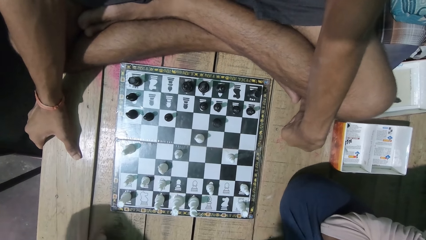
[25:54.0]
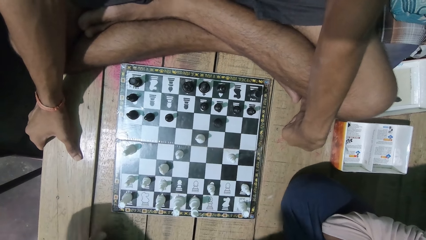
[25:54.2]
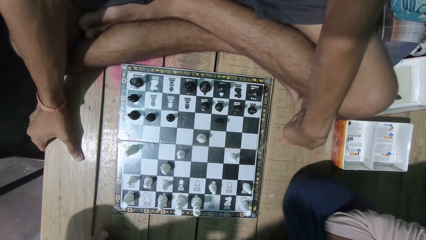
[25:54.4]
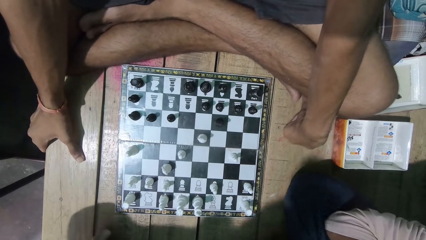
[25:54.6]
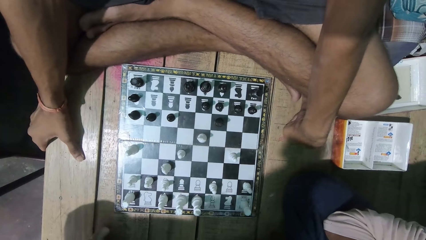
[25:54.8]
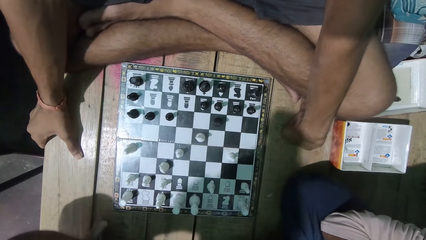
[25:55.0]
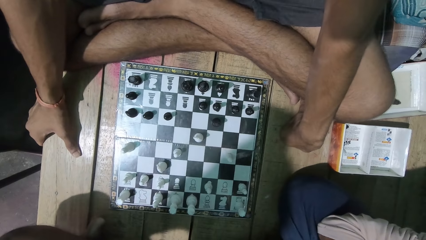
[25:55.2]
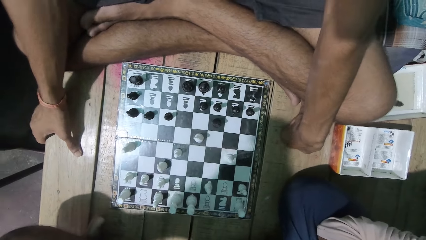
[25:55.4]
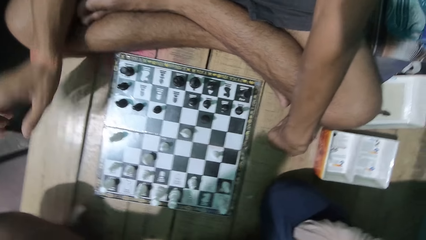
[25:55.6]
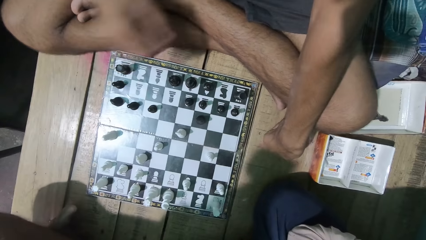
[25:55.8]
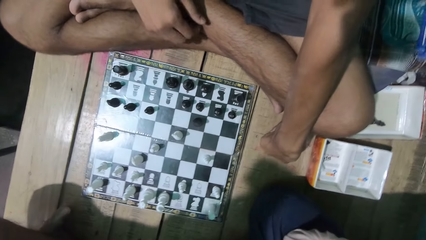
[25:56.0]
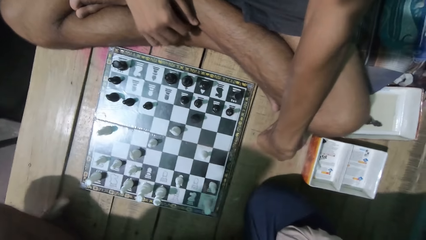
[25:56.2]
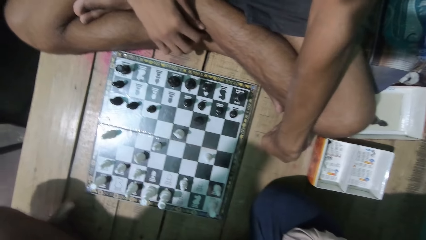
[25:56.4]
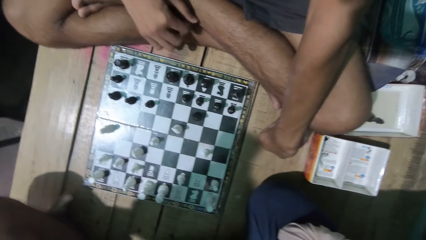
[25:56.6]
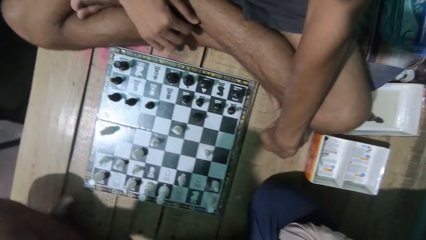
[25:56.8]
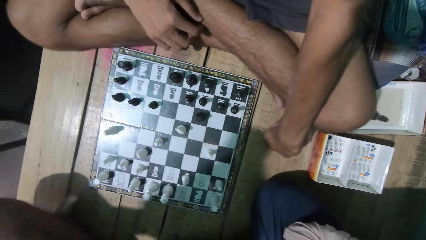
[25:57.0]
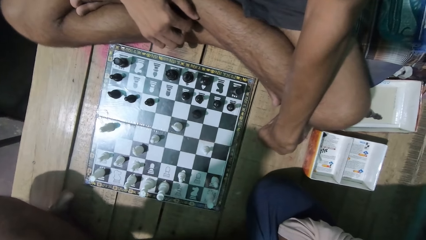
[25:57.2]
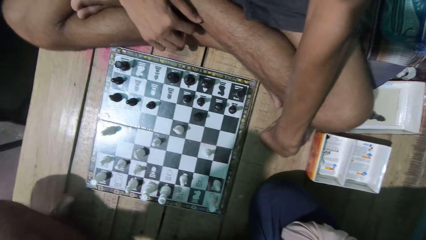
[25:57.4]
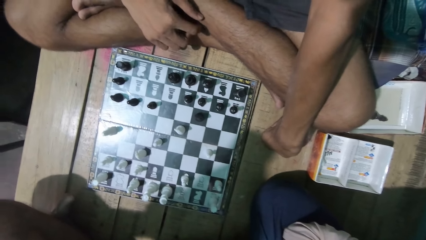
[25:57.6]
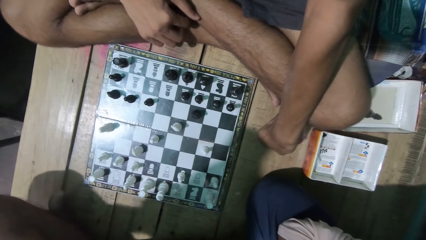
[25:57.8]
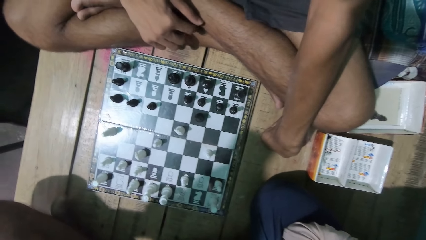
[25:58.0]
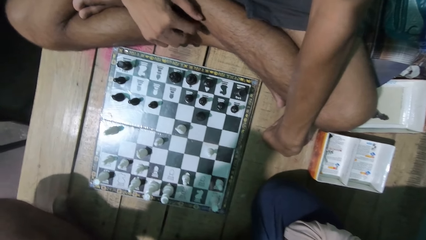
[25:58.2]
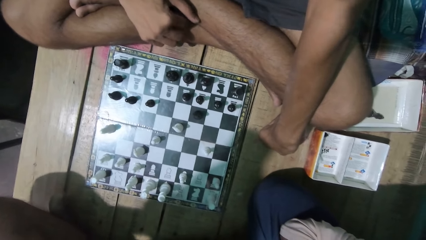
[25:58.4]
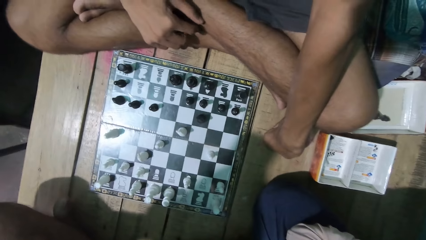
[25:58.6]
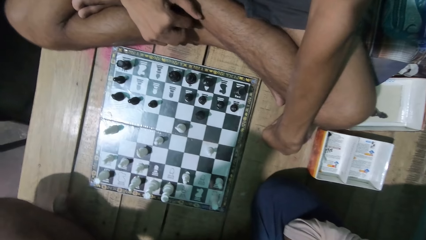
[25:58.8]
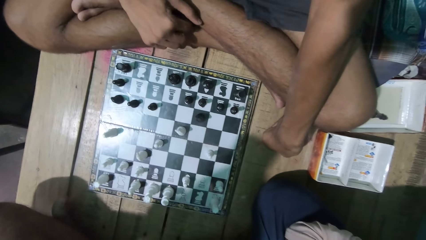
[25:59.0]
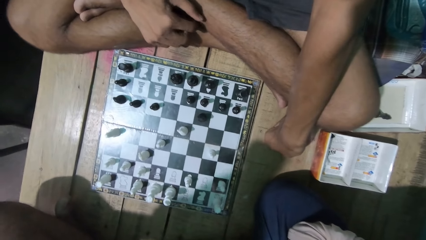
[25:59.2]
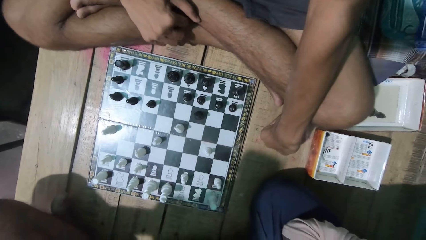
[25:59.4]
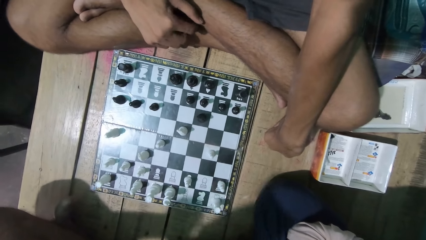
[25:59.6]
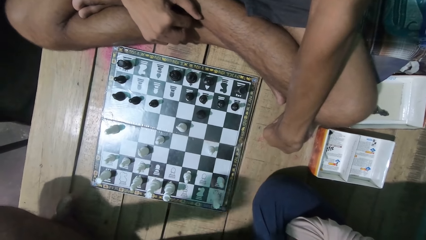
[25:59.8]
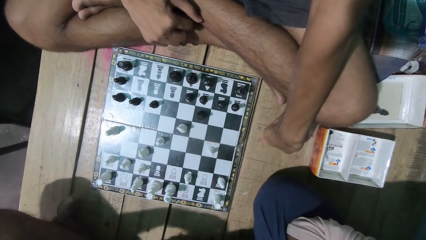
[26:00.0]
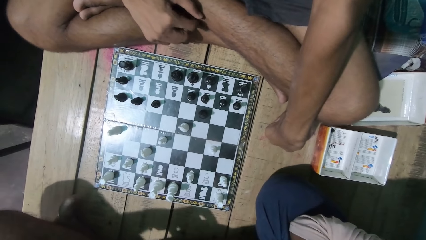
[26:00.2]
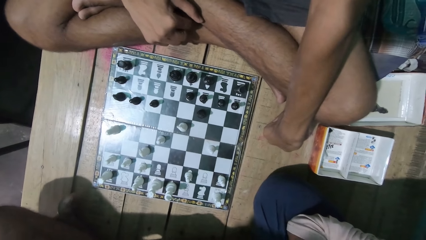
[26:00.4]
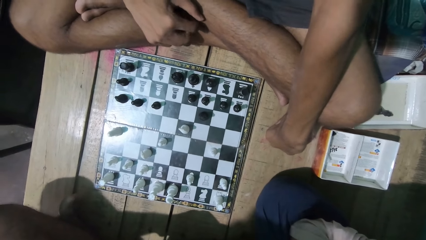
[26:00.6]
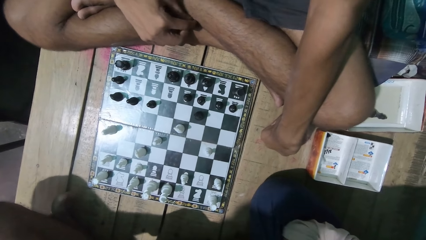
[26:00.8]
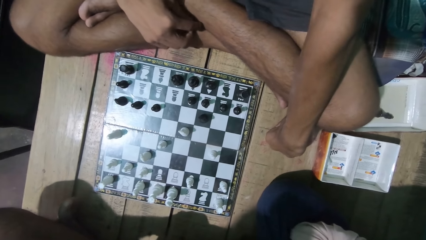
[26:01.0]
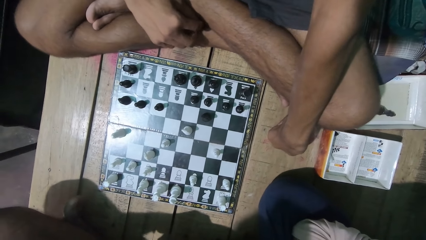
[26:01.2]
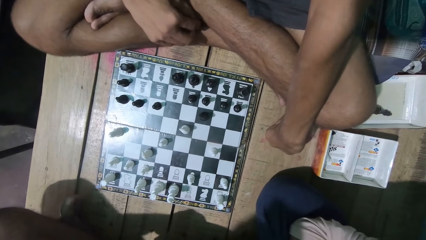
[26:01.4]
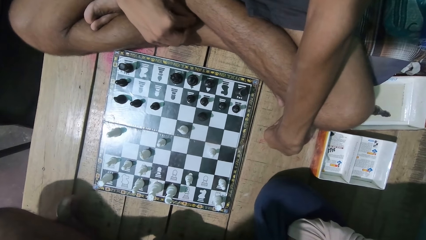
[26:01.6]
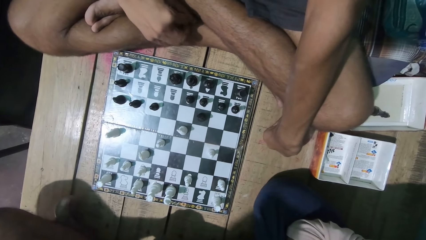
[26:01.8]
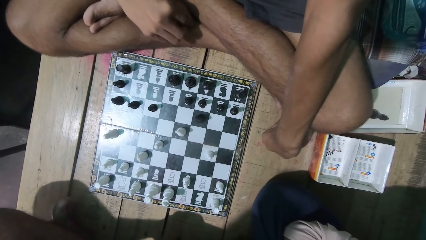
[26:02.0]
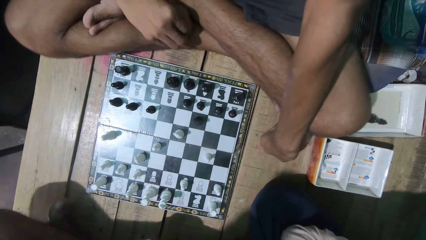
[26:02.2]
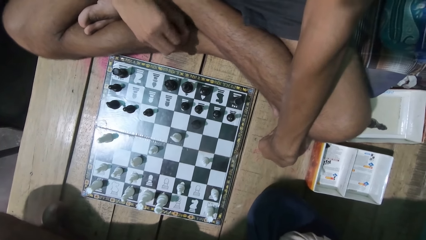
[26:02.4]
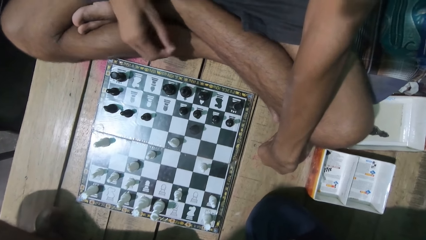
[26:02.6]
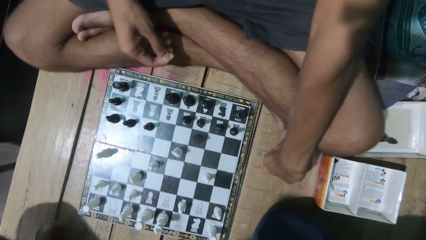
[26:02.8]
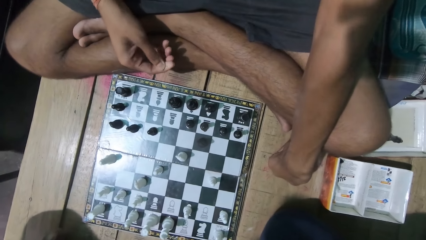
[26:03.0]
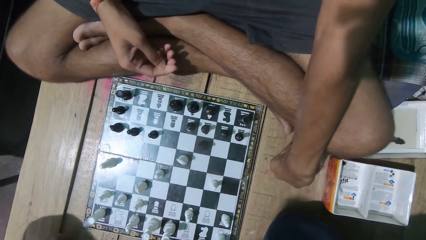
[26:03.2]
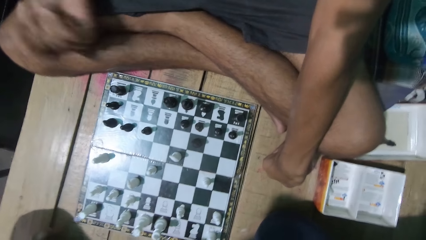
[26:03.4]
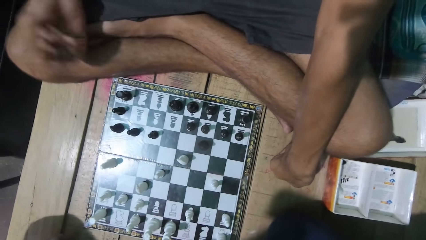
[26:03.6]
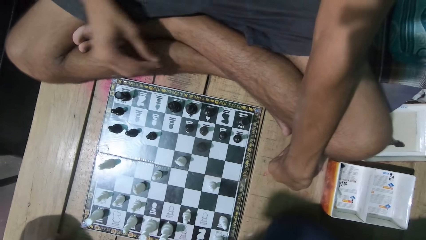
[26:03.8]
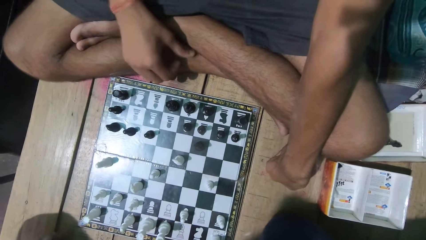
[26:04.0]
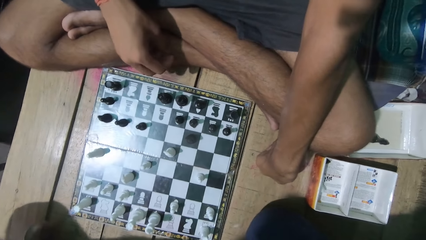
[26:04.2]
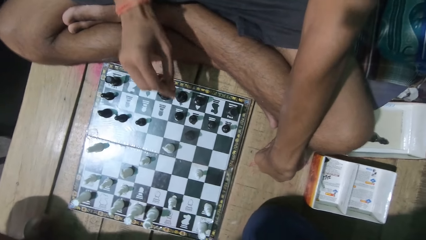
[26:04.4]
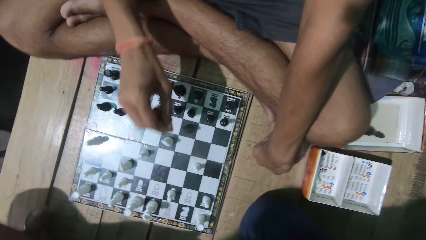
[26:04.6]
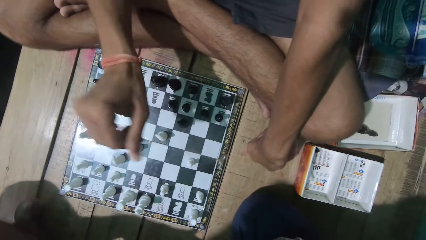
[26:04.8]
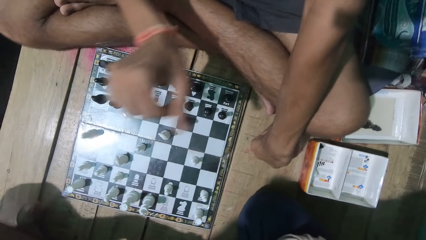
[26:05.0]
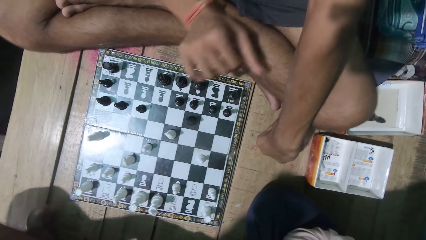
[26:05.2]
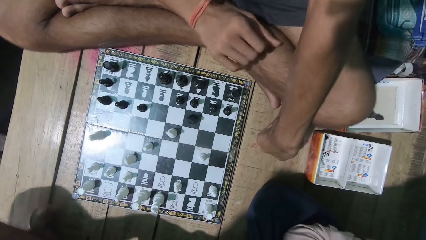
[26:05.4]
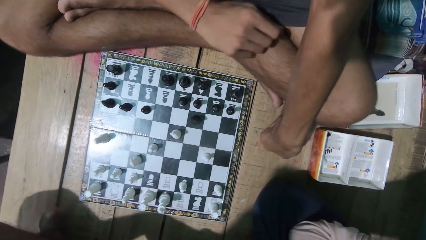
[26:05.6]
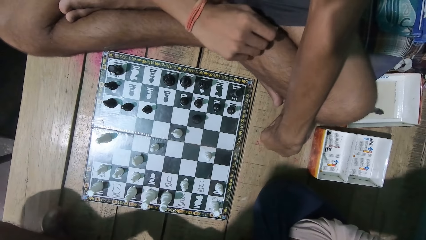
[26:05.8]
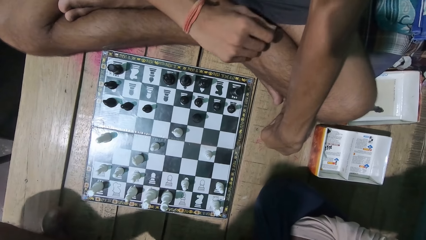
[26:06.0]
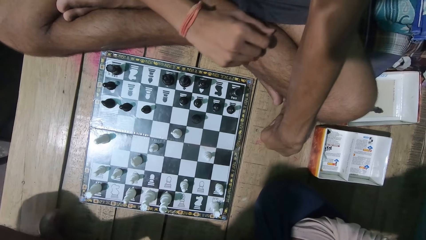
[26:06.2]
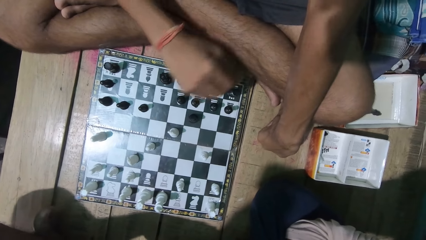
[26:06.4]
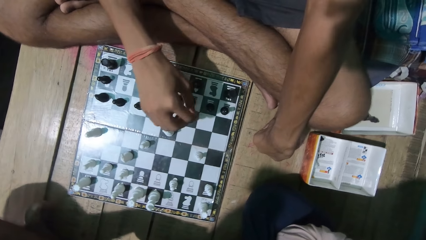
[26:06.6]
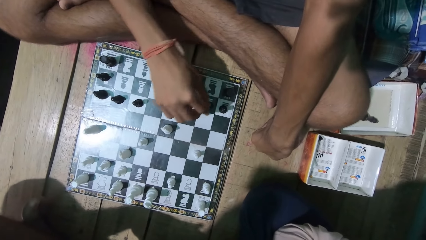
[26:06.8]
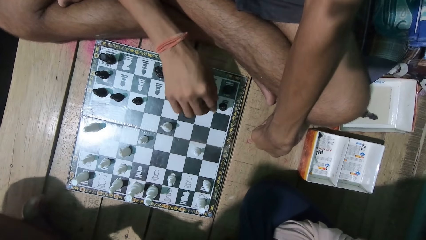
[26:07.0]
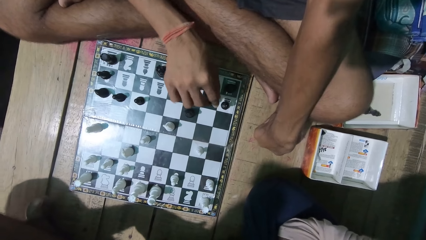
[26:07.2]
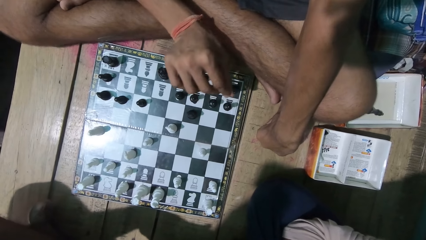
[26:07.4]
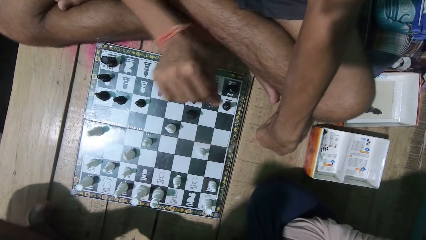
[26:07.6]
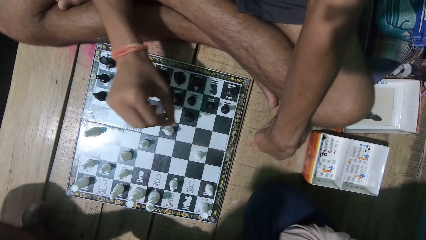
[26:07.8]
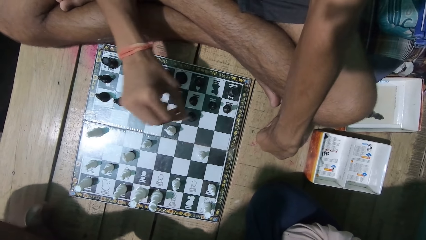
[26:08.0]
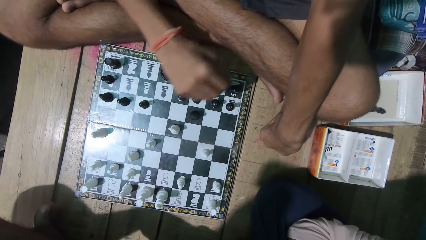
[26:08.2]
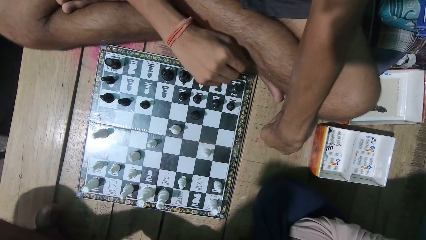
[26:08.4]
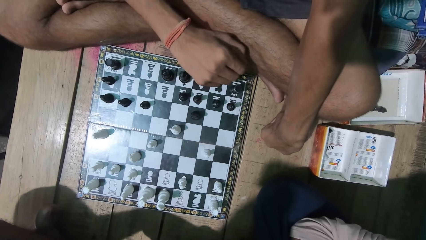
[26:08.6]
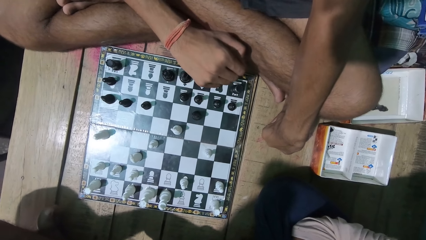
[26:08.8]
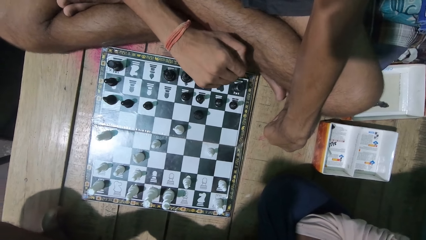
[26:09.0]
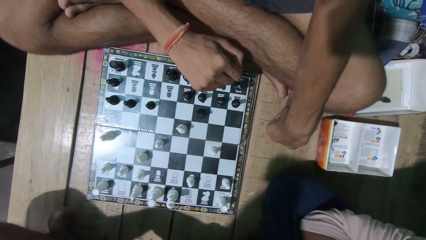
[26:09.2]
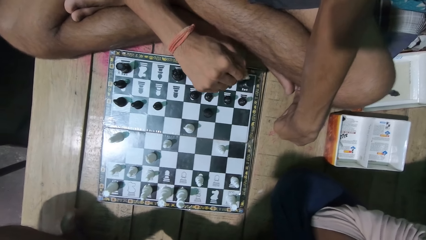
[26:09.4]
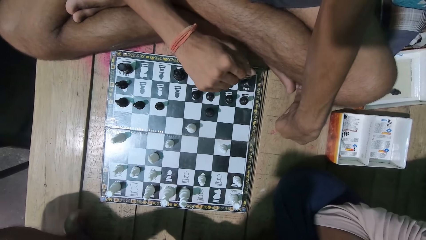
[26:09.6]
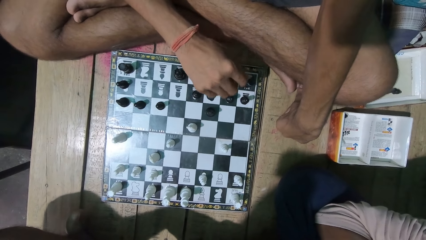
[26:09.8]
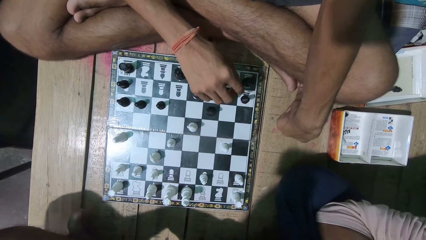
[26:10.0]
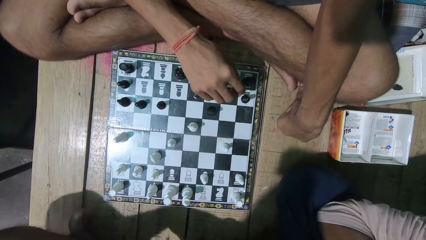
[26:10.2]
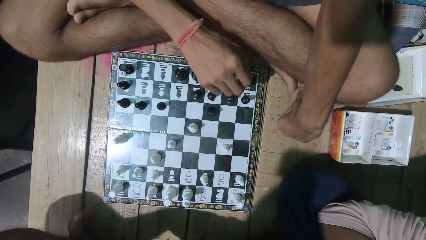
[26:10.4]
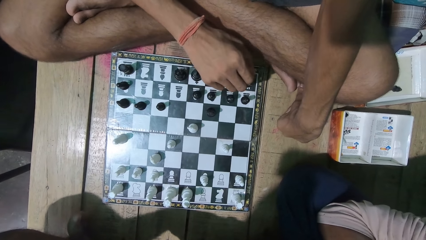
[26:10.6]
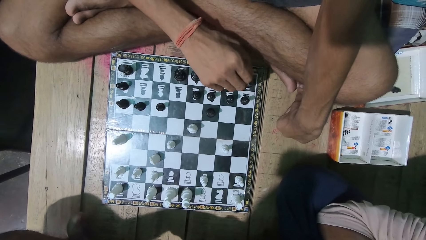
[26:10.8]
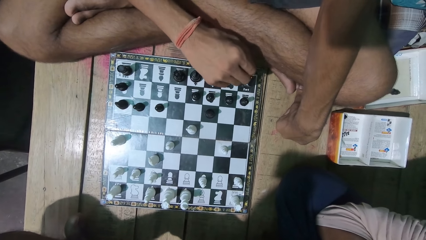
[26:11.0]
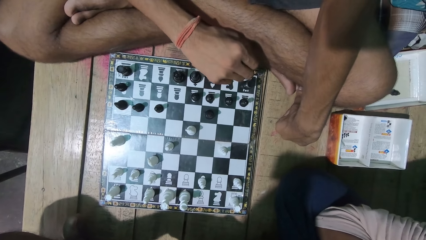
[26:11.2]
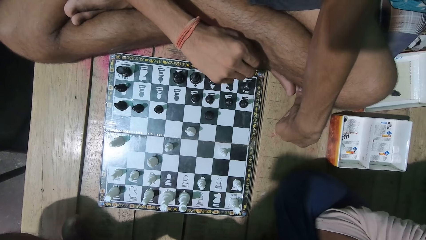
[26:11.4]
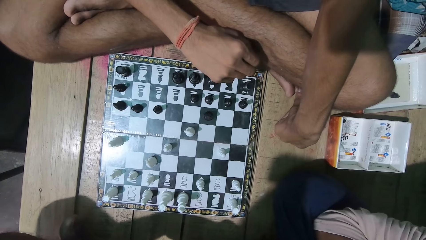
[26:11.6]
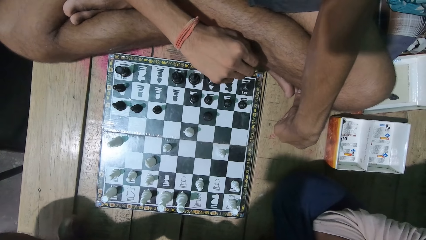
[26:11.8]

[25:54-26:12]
A man scratches himself. The camera wearer scratches his leg. He looks at the chess game with the man. The man converses with the camera wearer. The camera wearer interacts with the man. The man moves his hand.
